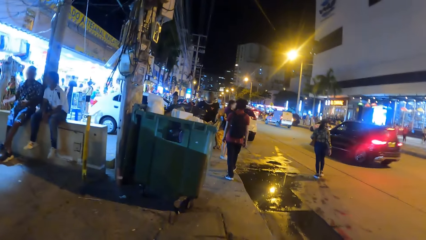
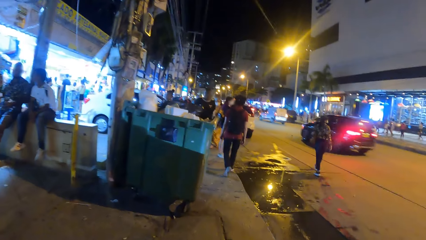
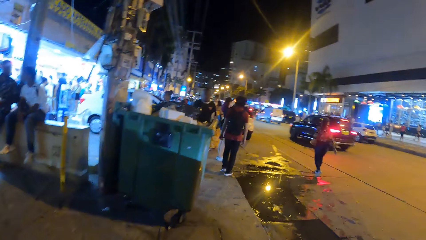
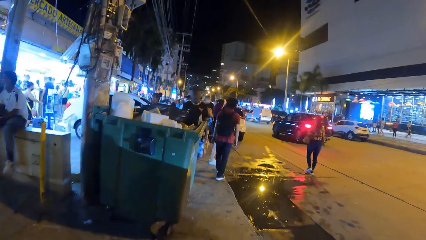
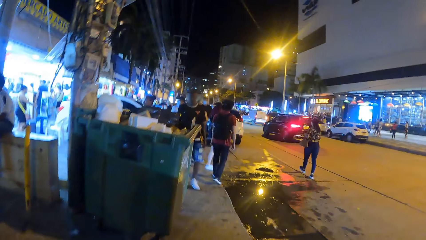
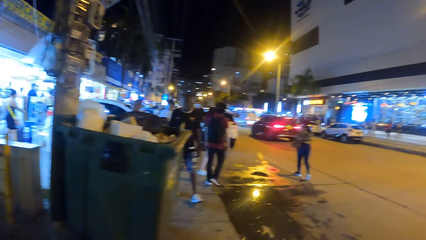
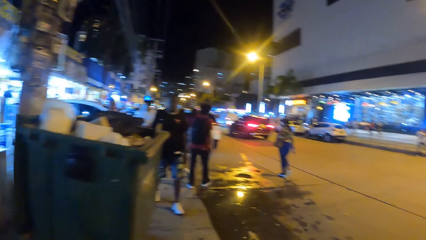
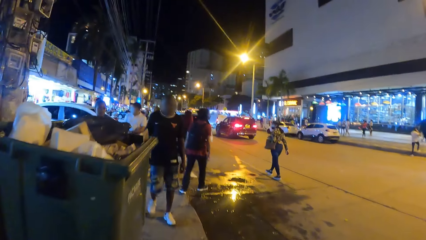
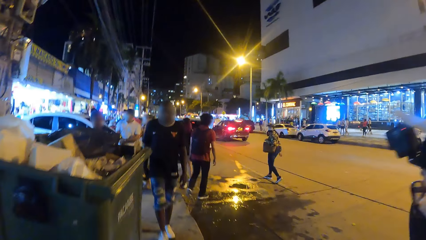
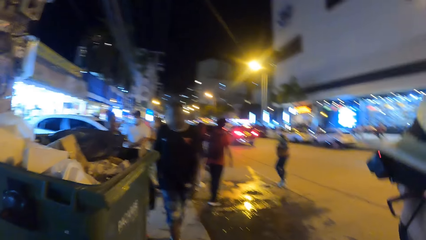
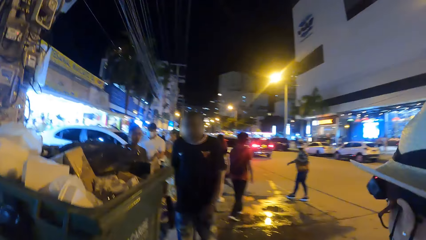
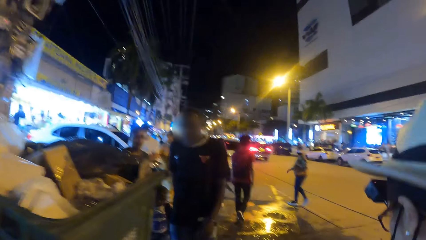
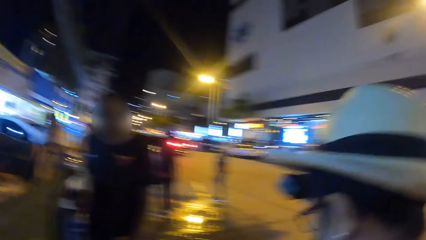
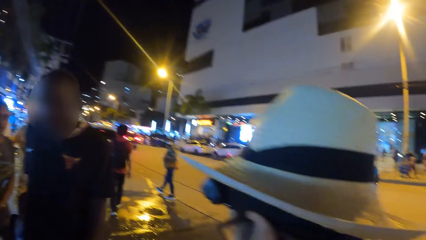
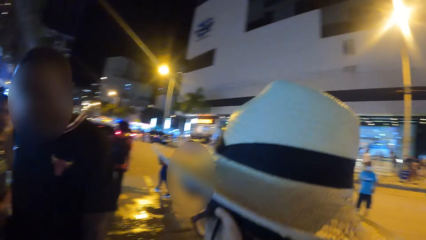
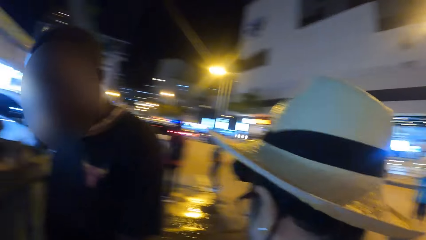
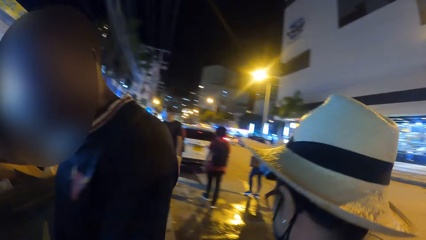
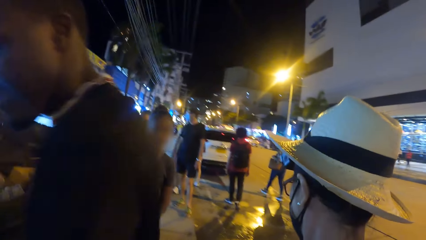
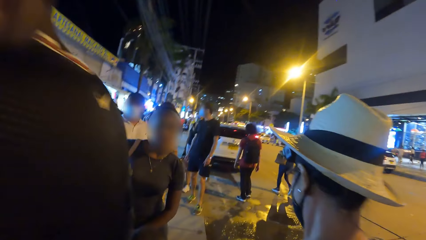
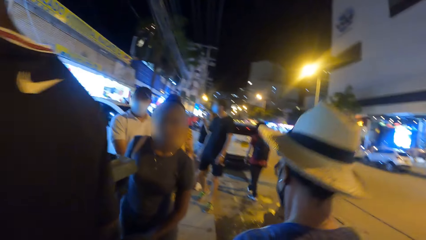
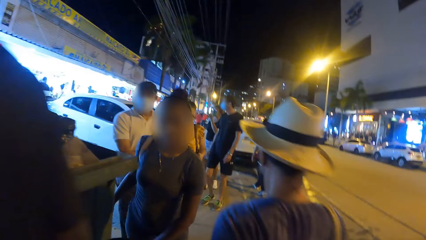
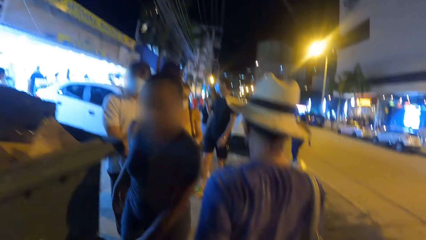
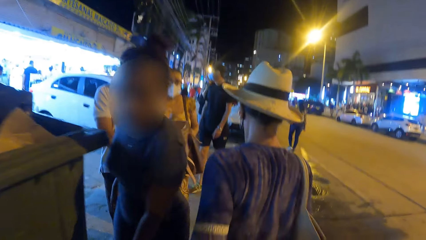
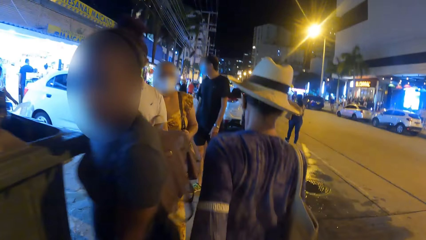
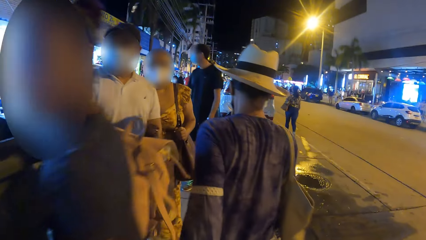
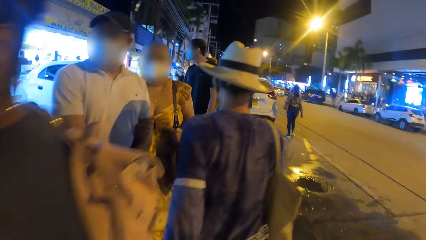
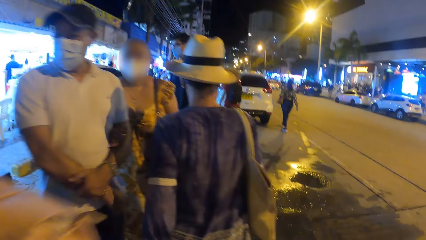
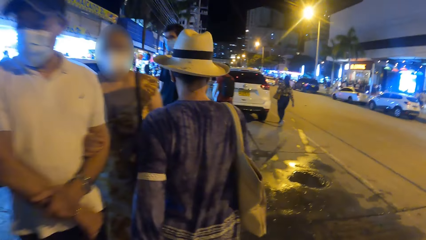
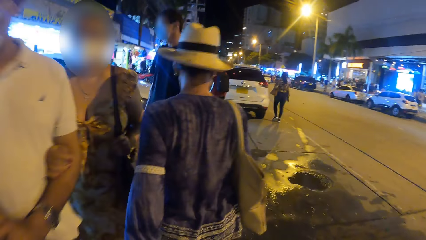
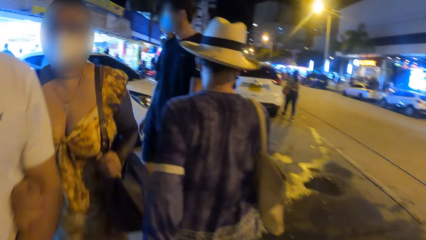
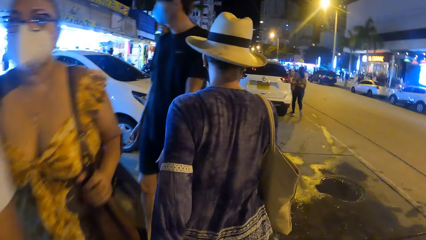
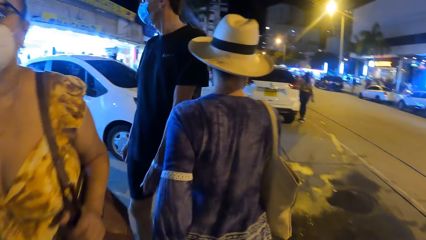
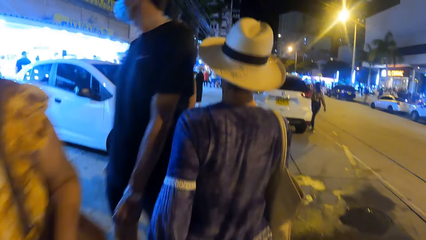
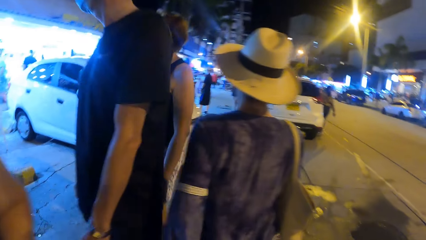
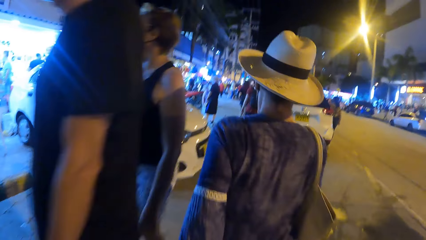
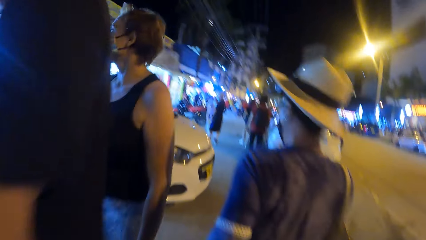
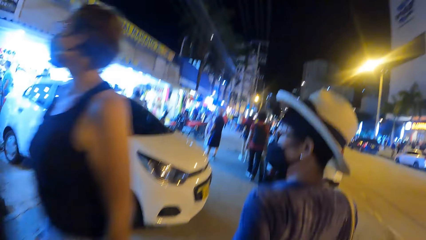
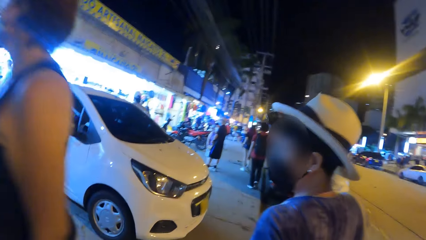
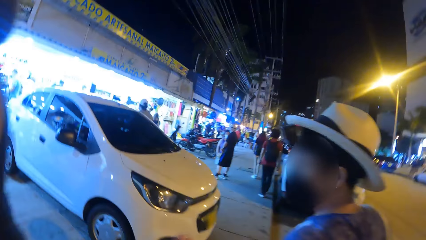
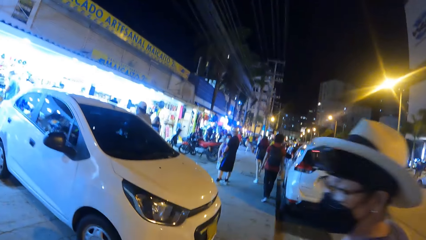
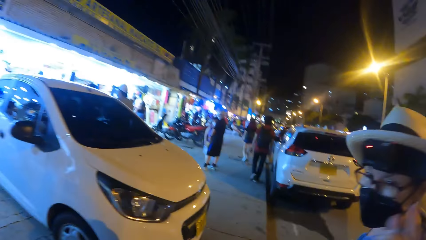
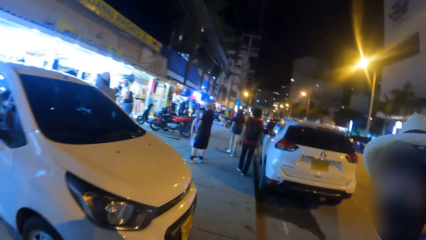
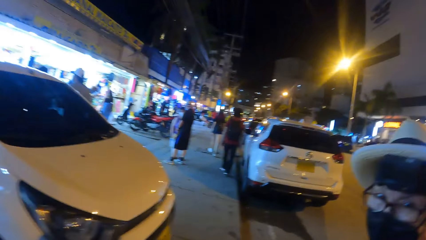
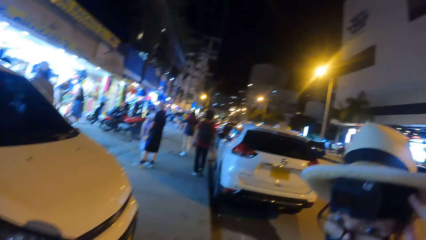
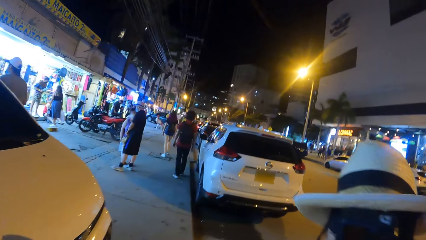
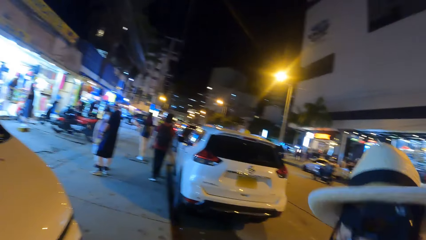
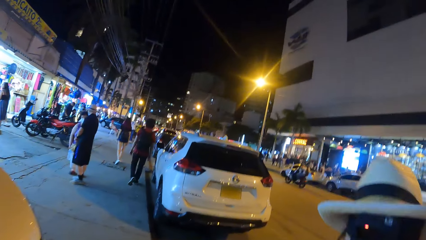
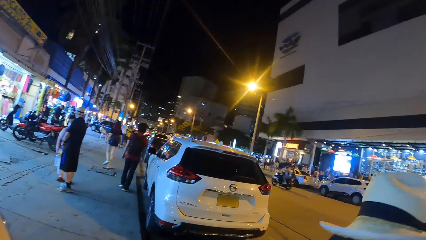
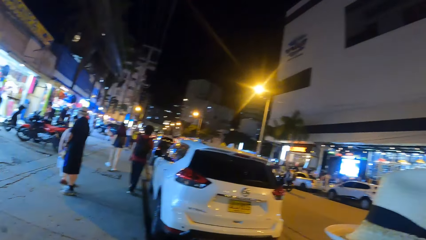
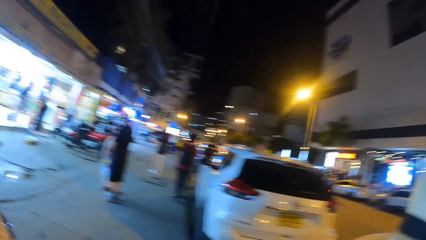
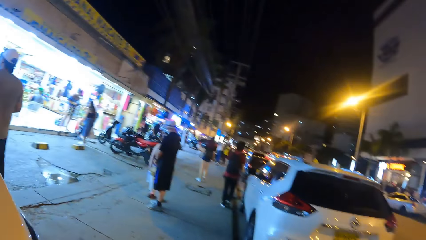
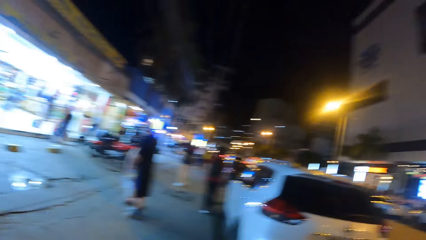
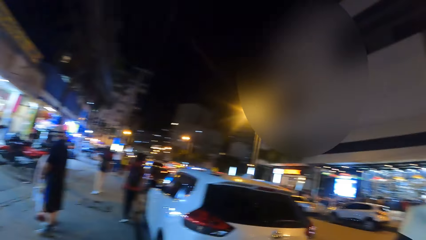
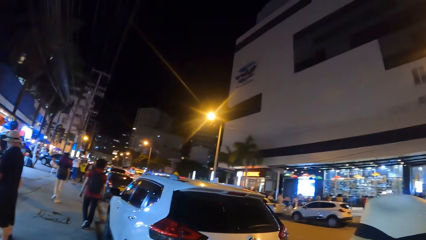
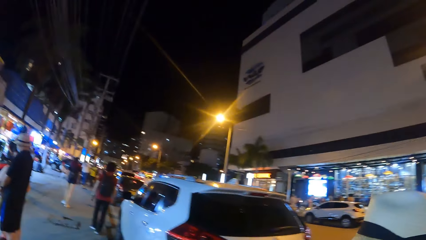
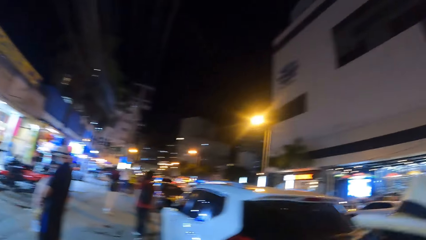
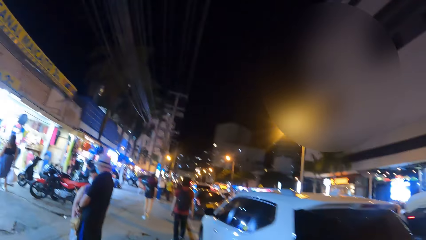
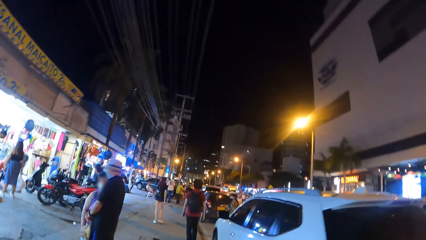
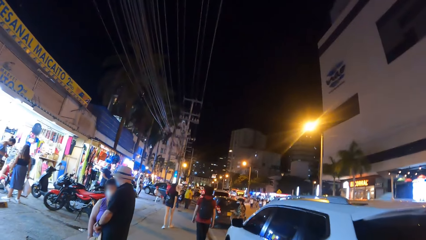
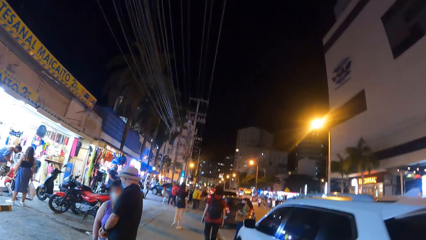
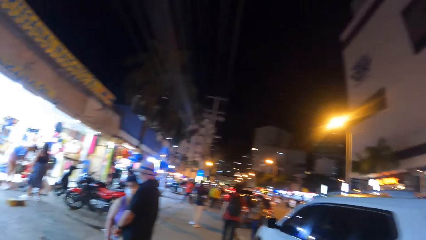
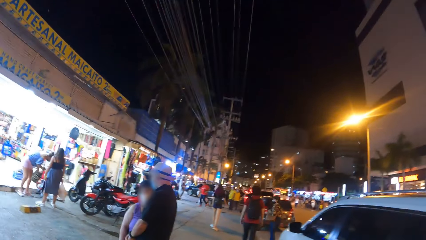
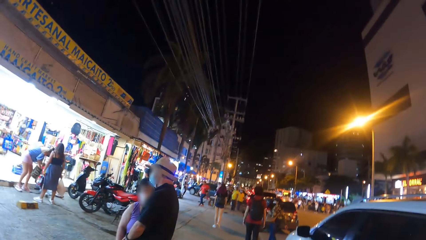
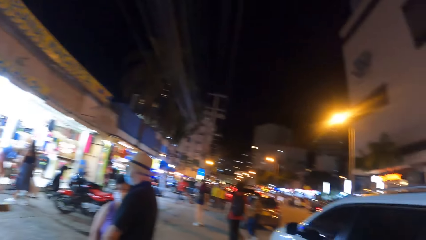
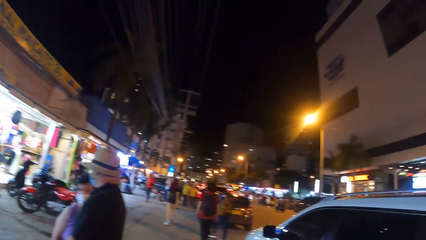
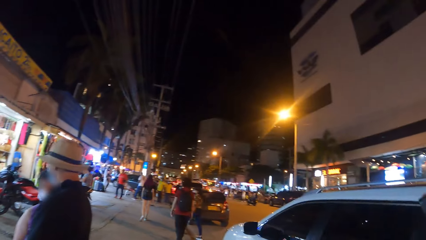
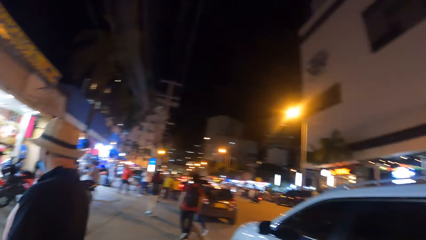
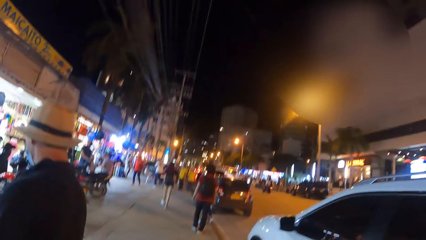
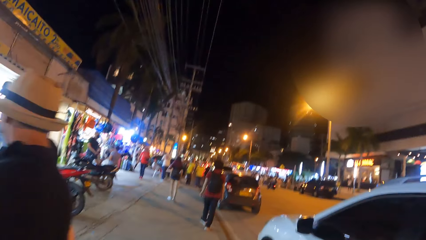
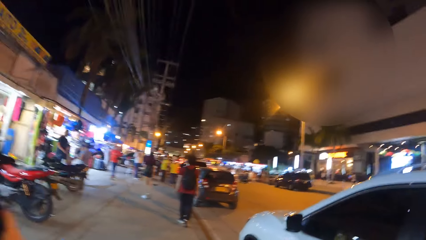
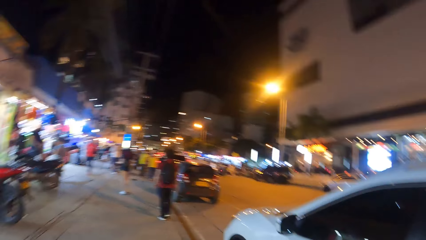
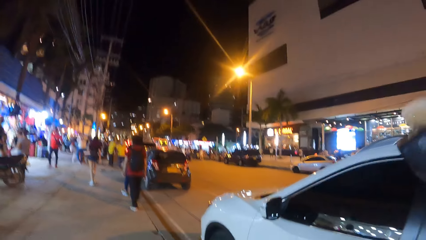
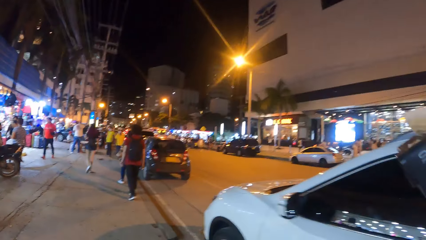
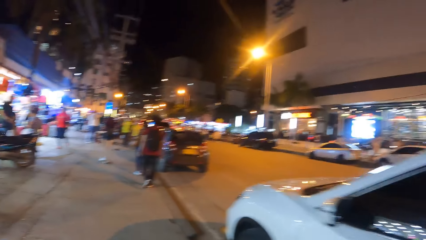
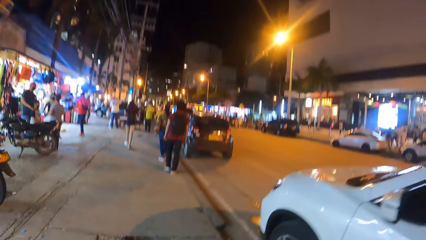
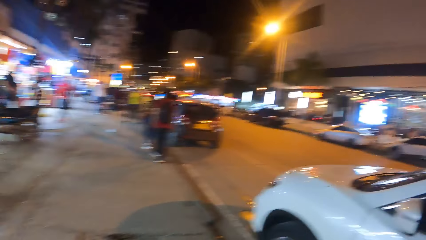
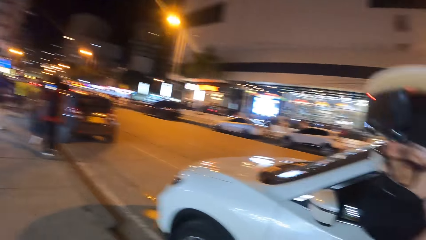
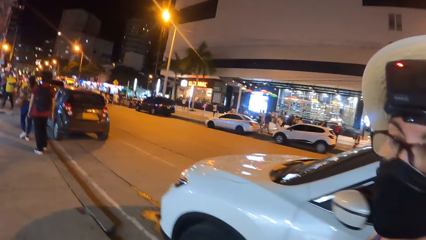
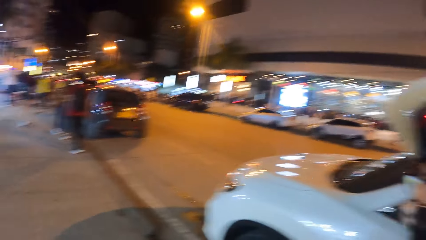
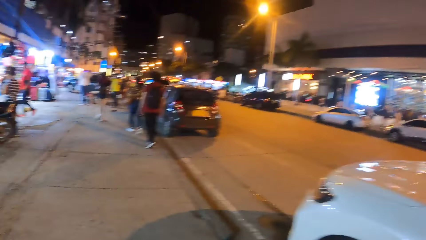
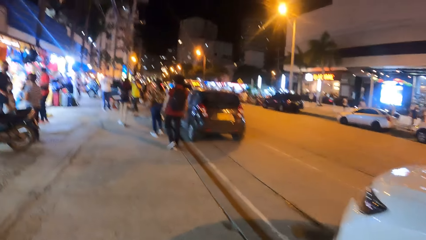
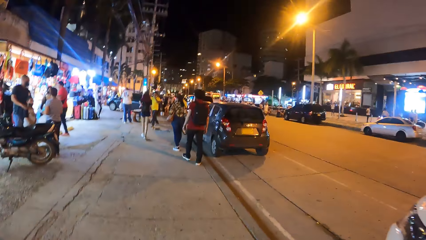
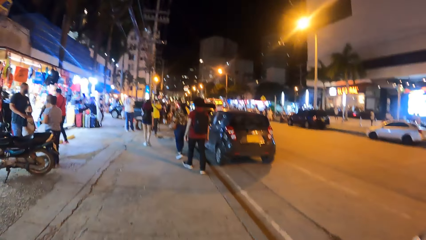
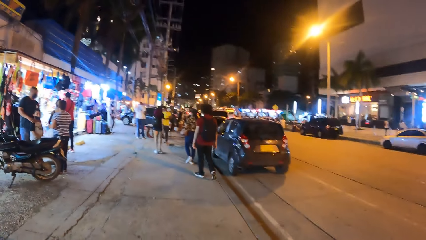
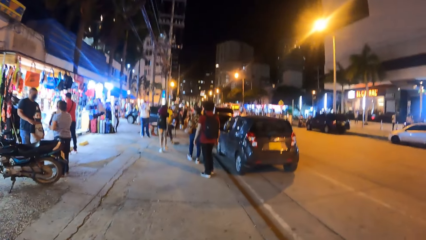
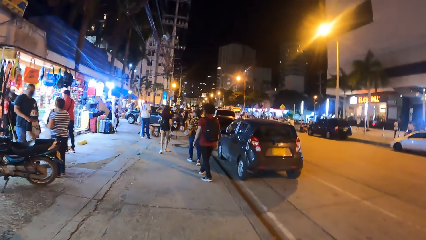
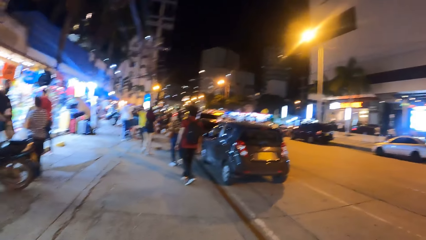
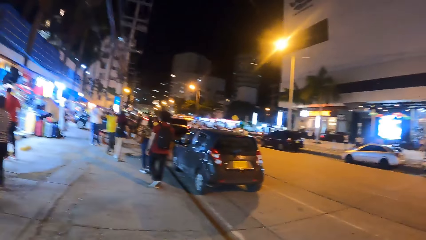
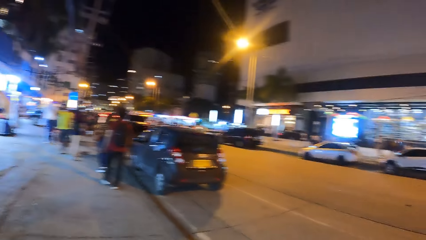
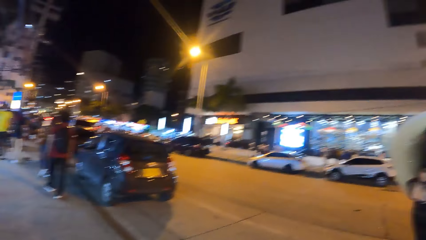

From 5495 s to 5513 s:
A person overtakes the camera wearer. The person walks along the road.
